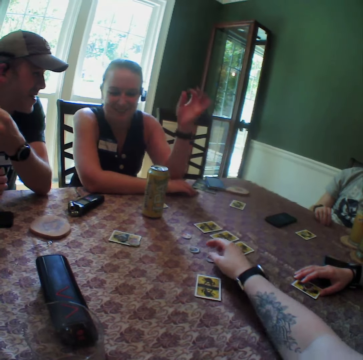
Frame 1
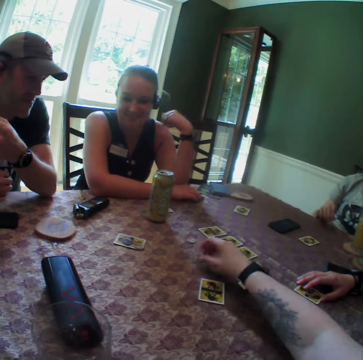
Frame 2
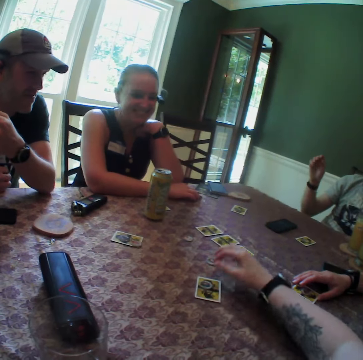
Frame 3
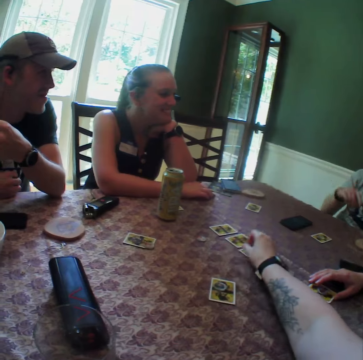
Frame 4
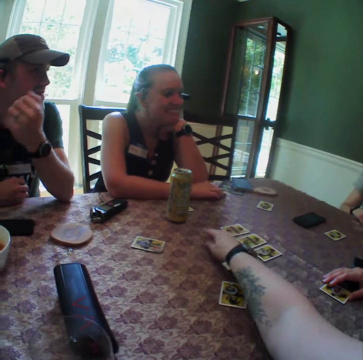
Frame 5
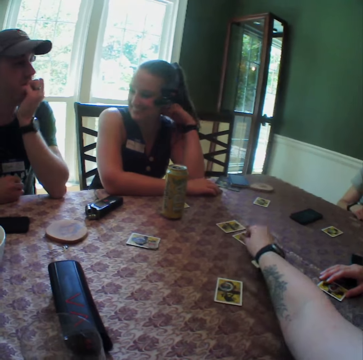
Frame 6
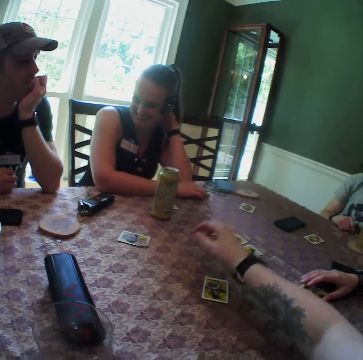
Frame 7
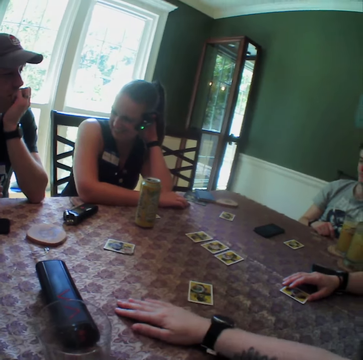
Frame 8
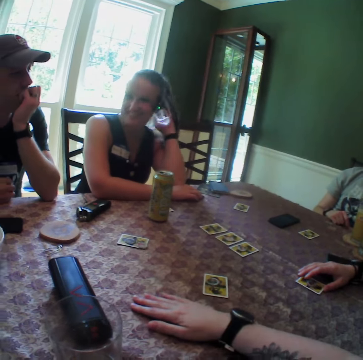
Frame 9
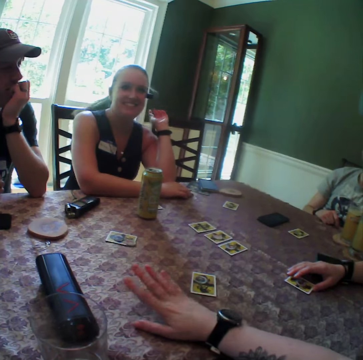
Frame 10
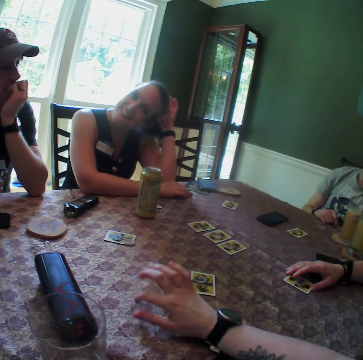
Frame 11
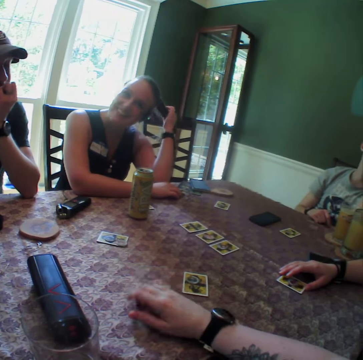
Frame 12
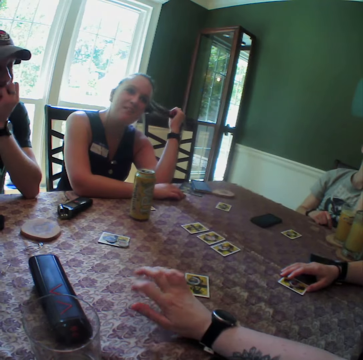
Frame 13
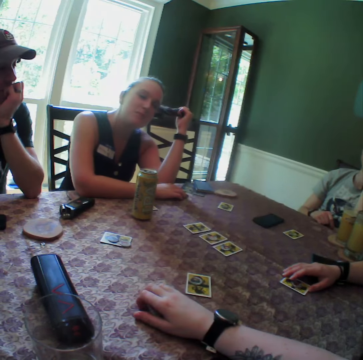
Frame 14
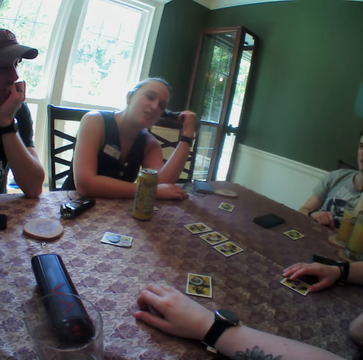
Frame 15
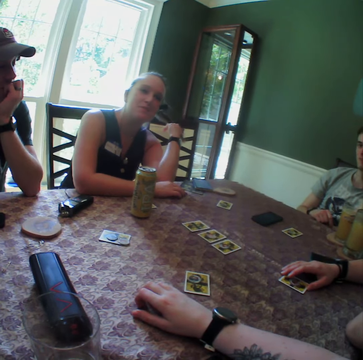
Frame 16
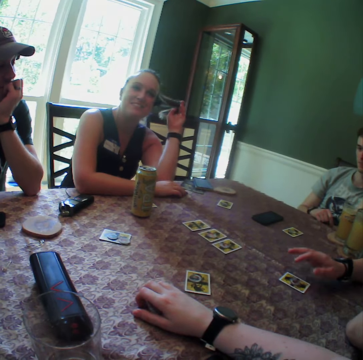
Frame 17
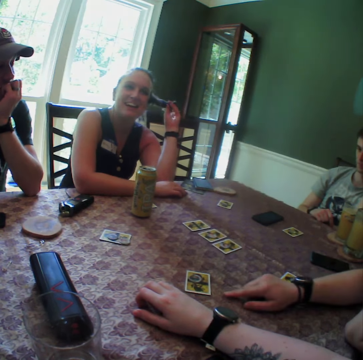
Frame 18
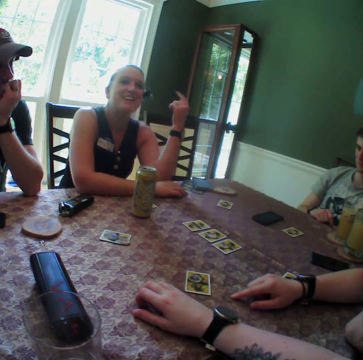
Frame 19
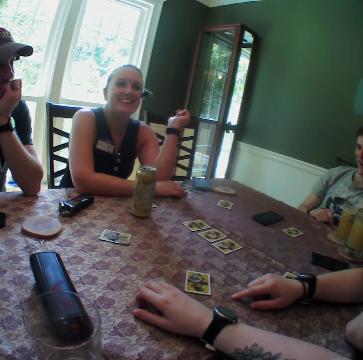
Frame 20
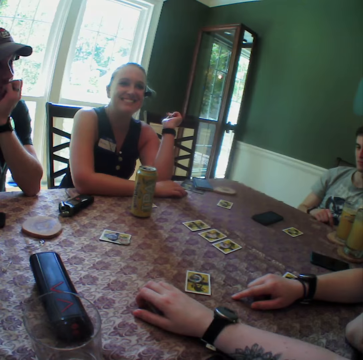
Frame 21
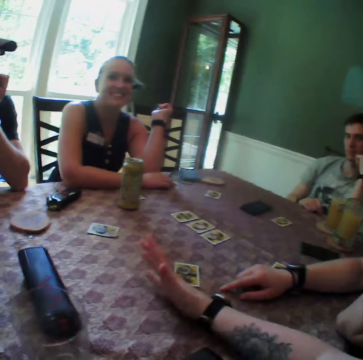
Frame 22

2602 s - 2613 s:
The camera wearer carries a chip from the table with his right hand. He drops the chip on the table. He plays a card game. A lady holds her chip. The camera wearer carries a chip from the table with his right hand again, and drops the chip on the table again. He hits his right hand on the table. The lady plays with her hair.

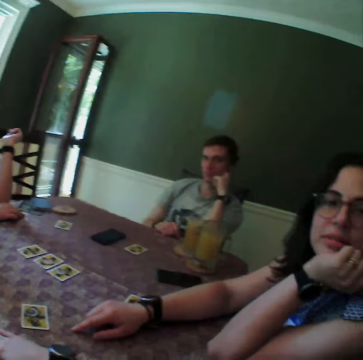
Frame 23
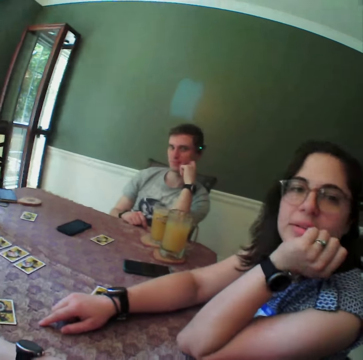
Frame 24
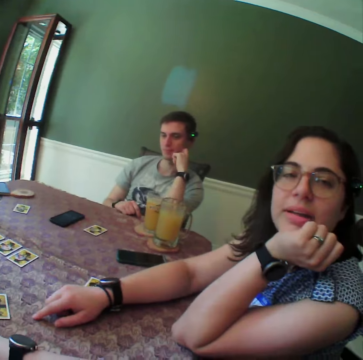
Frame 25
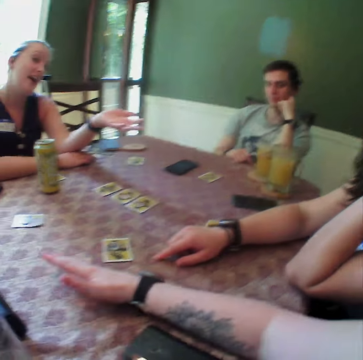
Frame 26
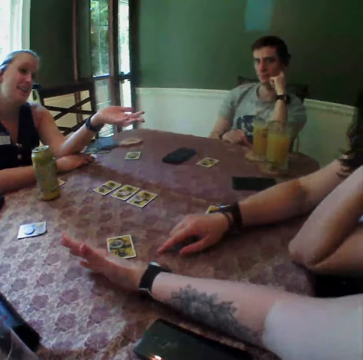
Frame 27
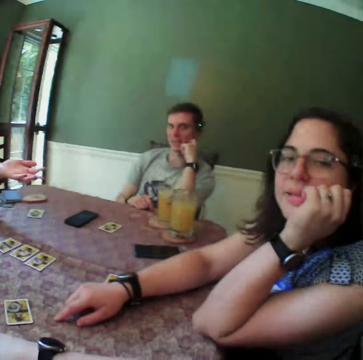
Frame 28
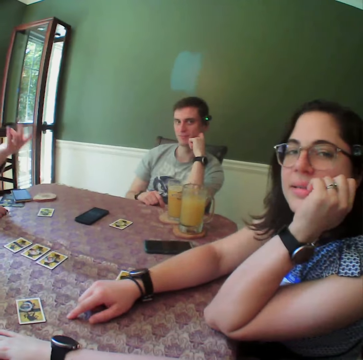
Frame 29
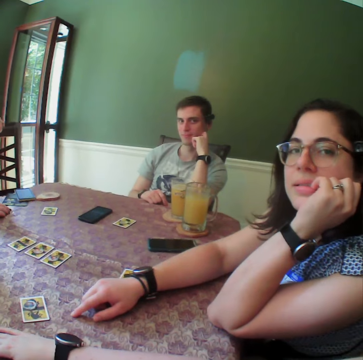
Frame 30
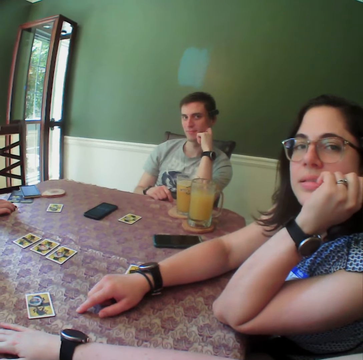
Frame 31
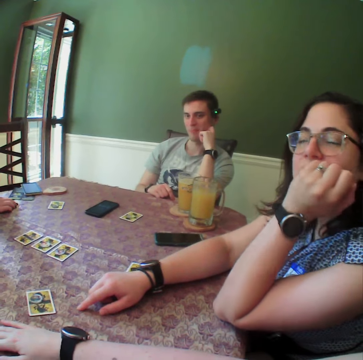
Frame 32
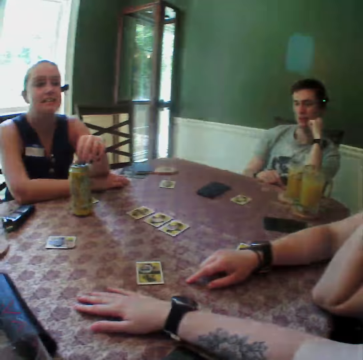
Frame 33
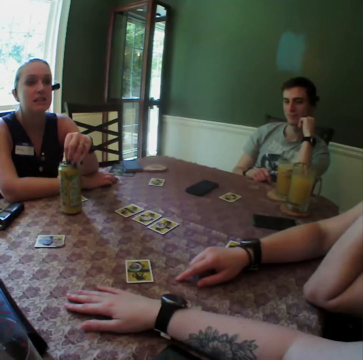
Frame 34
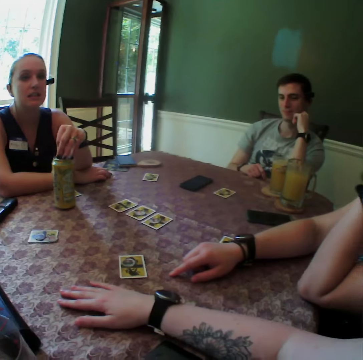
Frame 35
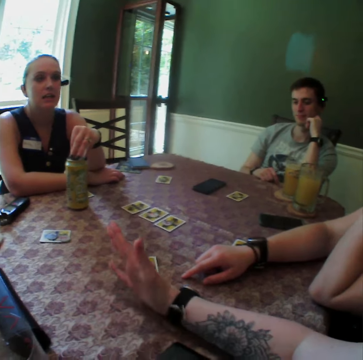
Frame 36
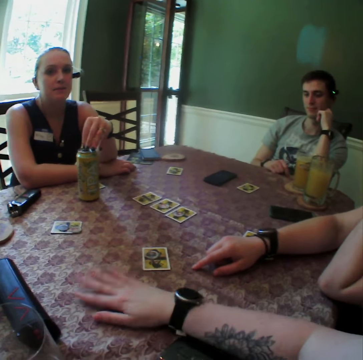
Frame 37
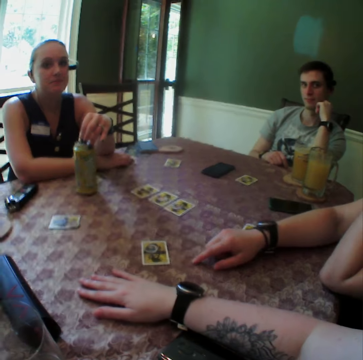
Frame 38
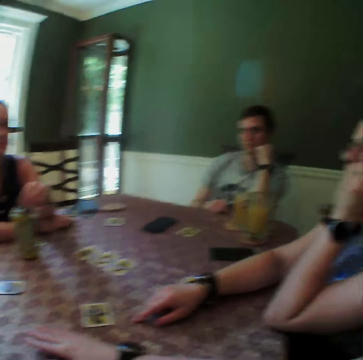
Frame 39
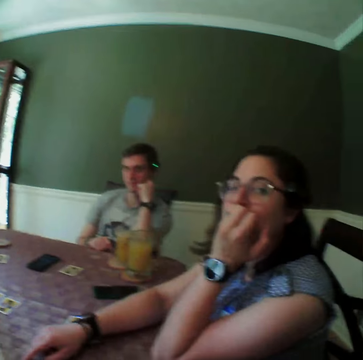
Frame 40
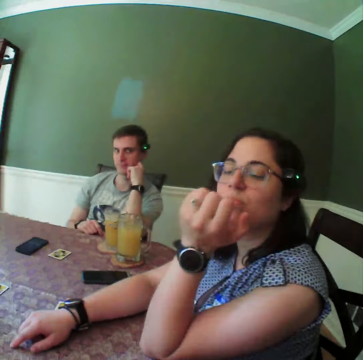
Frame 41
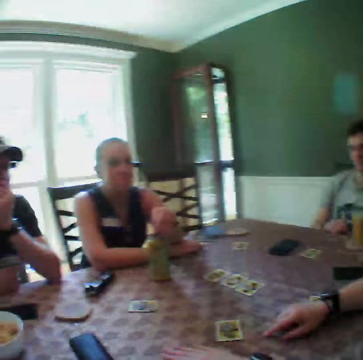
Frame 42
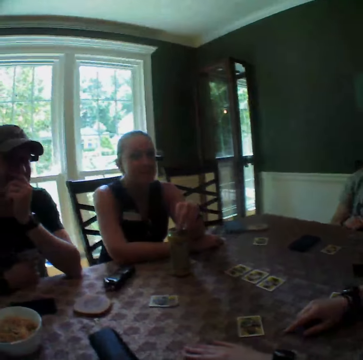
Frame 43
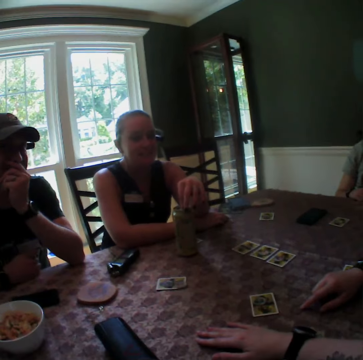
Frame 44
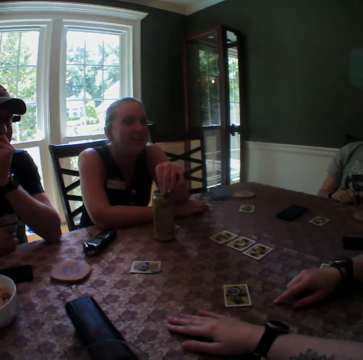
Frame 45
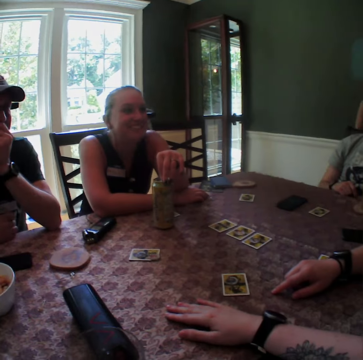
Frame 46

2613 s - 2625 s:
A lady eats her fingertips.

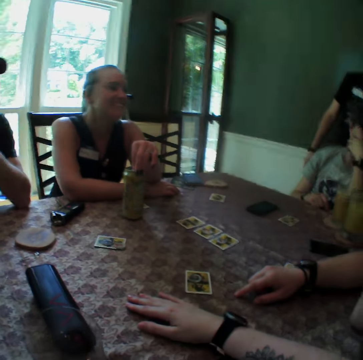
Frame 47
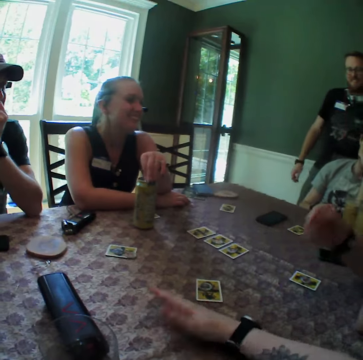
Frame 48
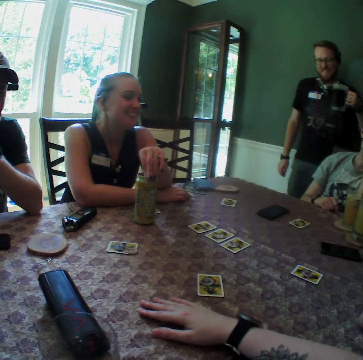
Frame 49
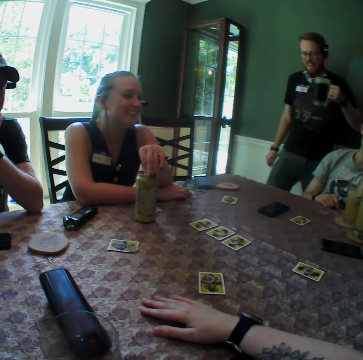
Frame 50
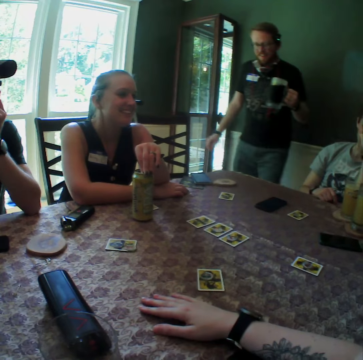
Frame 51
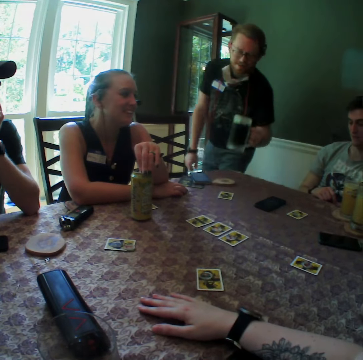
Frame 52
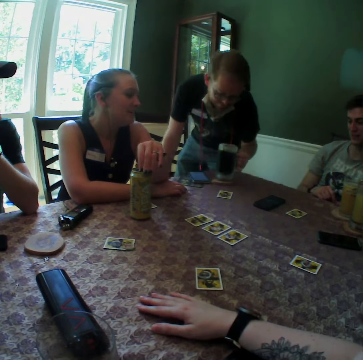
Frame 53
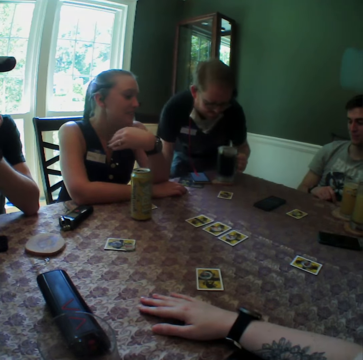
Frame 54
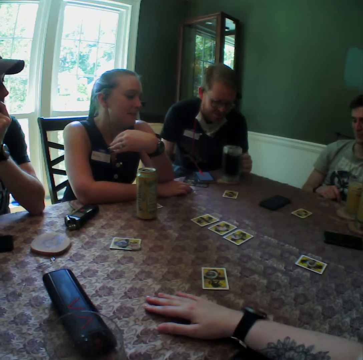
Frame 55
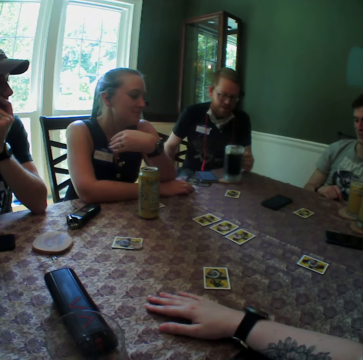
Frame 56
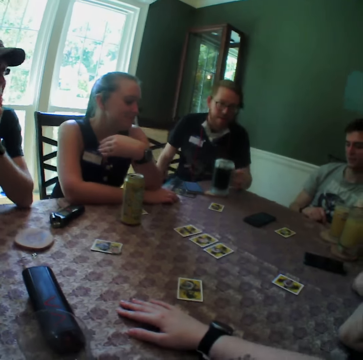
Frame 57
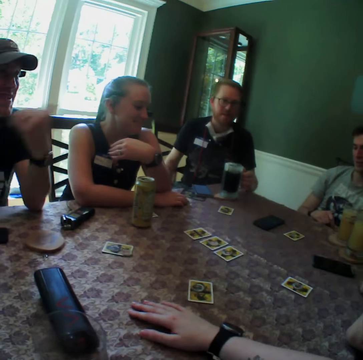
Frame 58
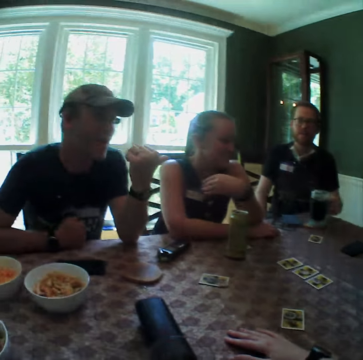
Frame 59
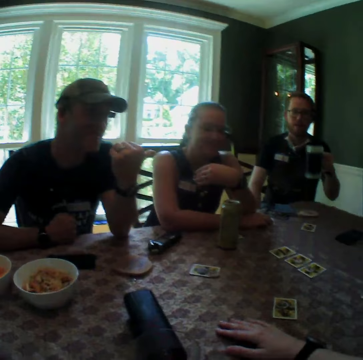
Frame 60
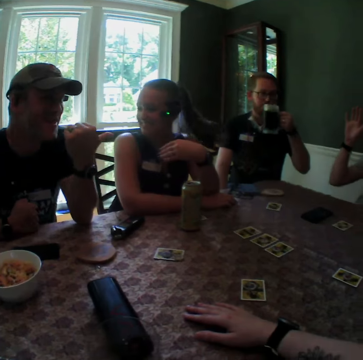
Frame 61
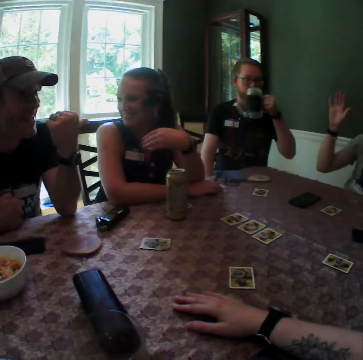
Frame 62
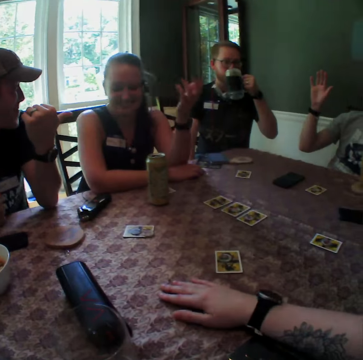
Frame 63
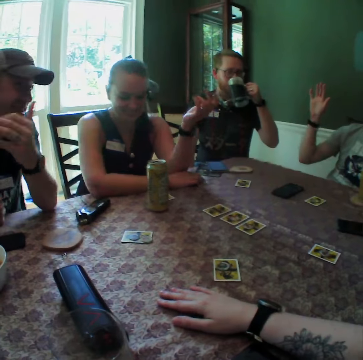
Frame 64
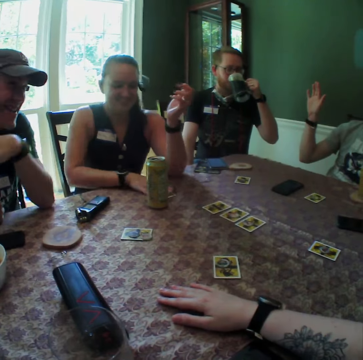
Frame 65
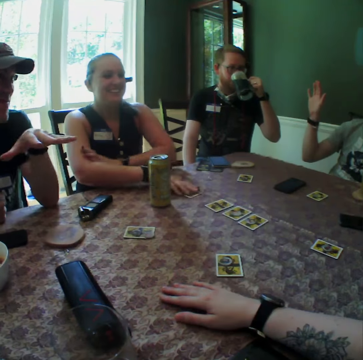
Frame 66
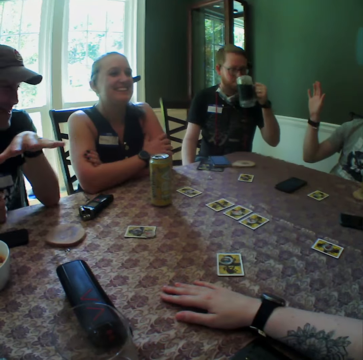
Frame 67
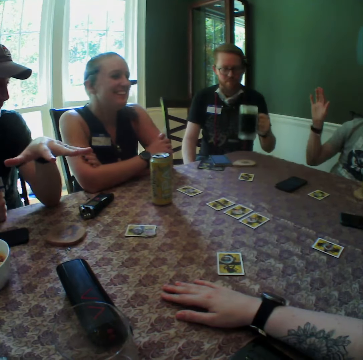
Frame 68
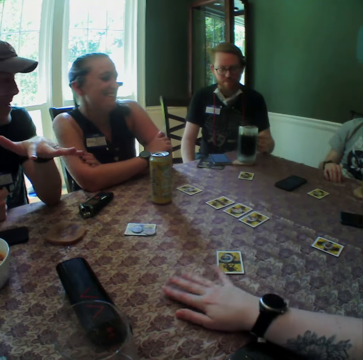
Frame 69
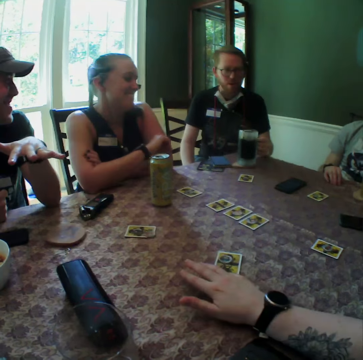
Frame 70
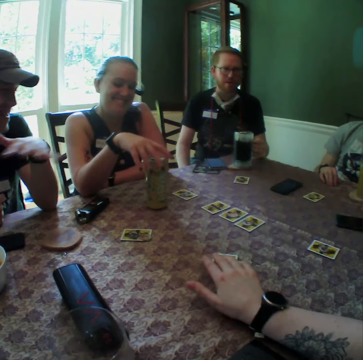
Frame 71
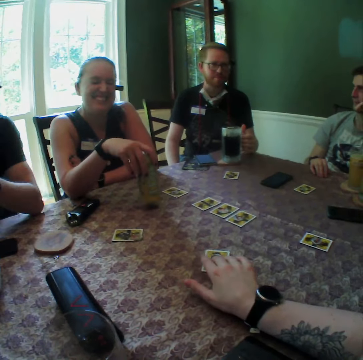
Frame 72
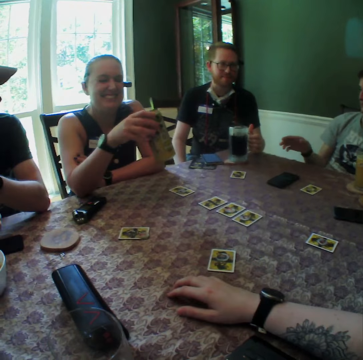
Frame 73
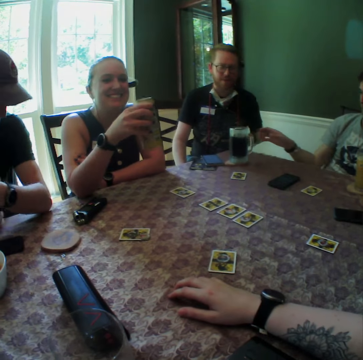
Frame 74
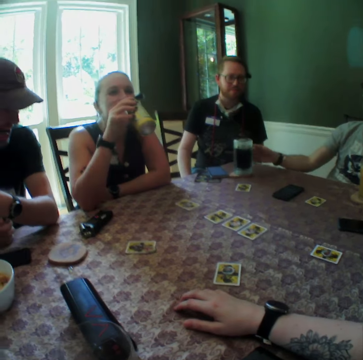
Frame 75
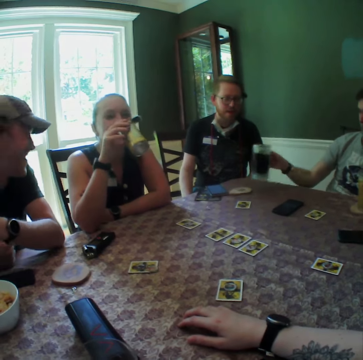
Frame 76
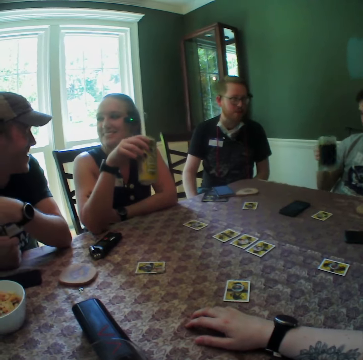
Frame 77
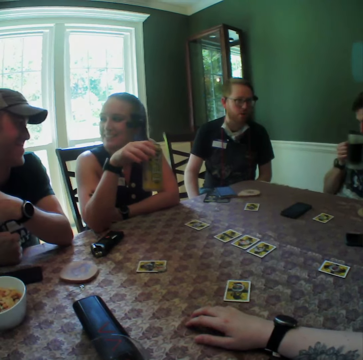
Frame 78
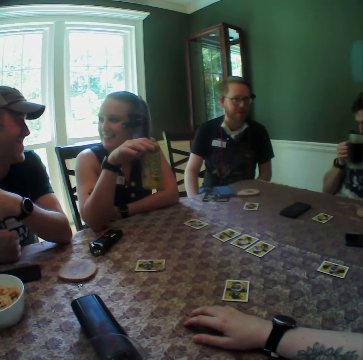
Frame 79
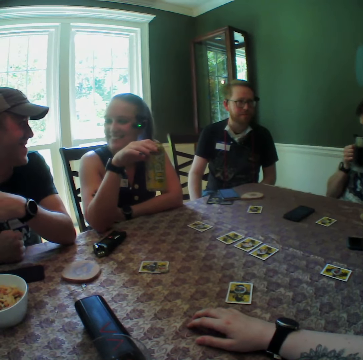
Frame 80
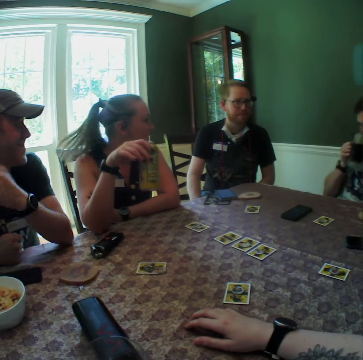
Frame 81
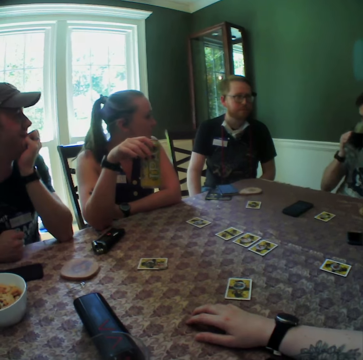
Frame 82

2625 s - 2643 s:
A man holds a cup in his left hand. The man drops the cup on a coaster on the table. Another man sits on the chair. The first man carries the cup from the coaster with his left hand. The camera wearer takes the drink from the glass. The first man drinks from the cup. The first man drops the cup on the coaster on the table. A woman carries the soda from the table with her right hand. A third man carries the cup from the coaster on the table with his right hand. The woman drinks from the soda. The third man drinks from the cup.
